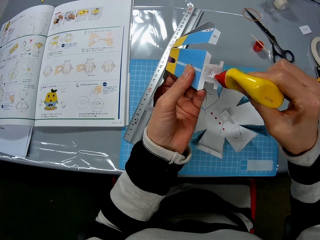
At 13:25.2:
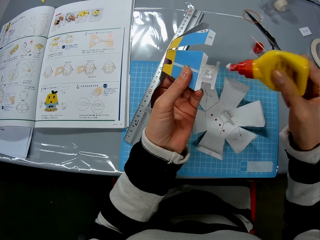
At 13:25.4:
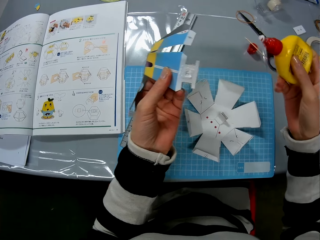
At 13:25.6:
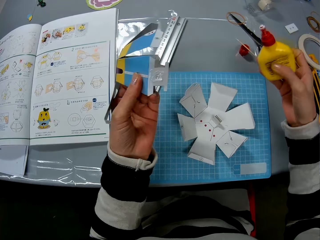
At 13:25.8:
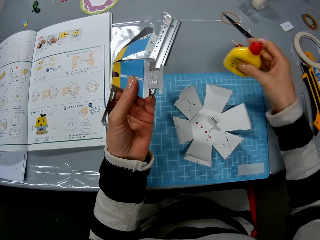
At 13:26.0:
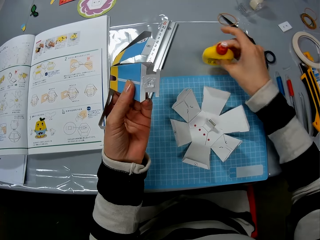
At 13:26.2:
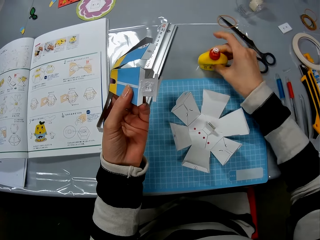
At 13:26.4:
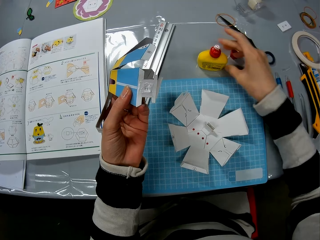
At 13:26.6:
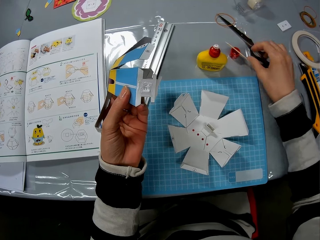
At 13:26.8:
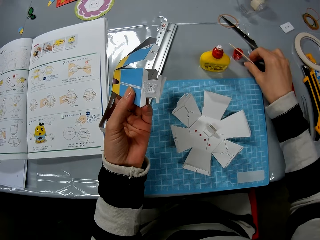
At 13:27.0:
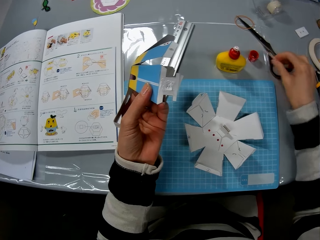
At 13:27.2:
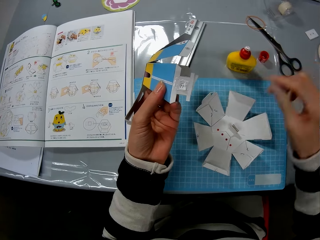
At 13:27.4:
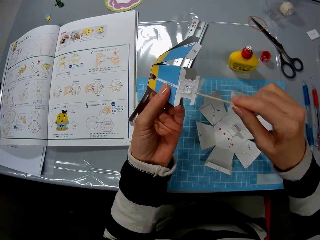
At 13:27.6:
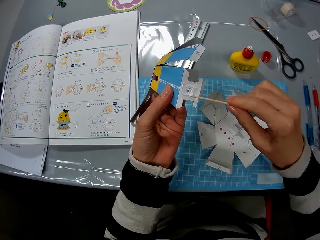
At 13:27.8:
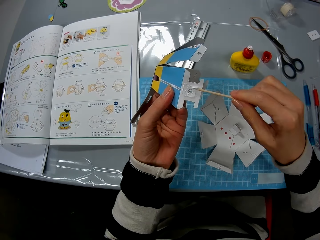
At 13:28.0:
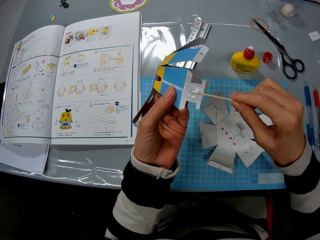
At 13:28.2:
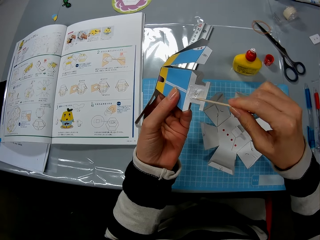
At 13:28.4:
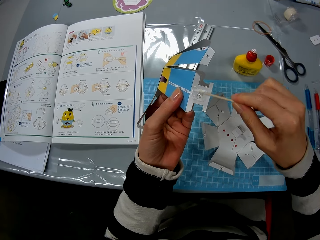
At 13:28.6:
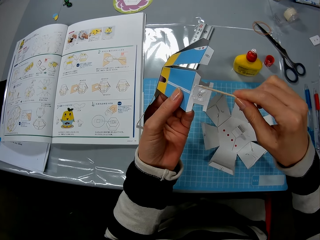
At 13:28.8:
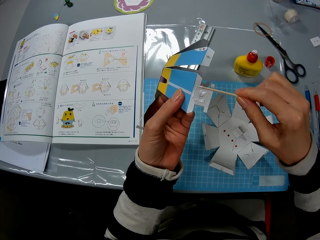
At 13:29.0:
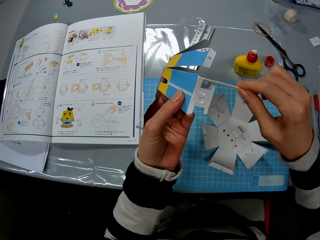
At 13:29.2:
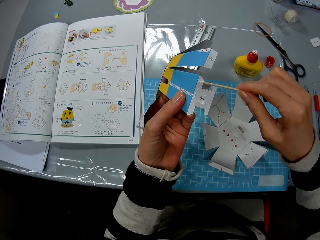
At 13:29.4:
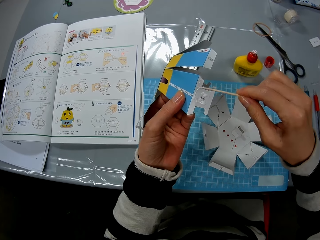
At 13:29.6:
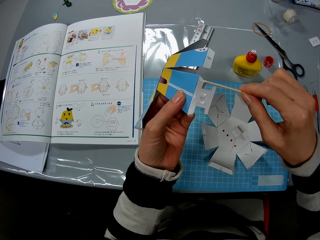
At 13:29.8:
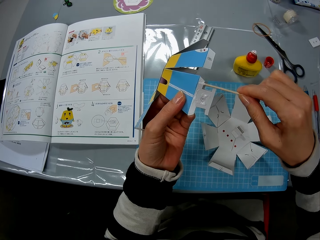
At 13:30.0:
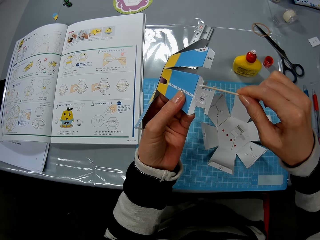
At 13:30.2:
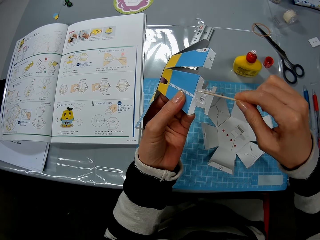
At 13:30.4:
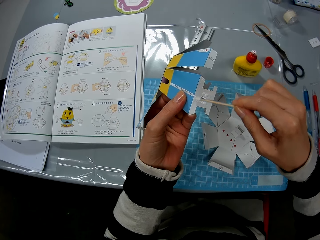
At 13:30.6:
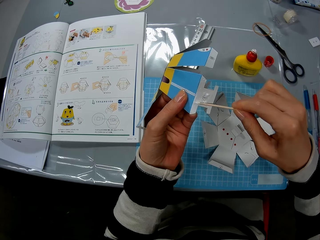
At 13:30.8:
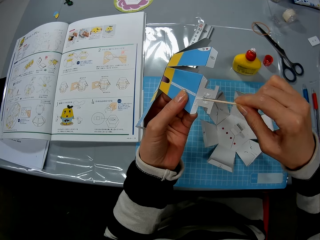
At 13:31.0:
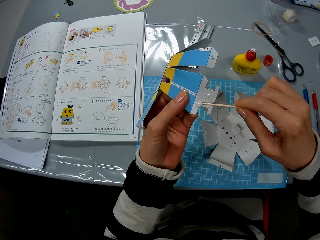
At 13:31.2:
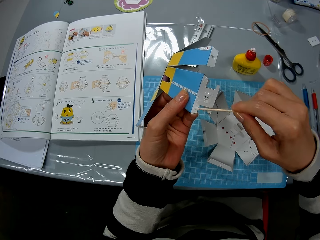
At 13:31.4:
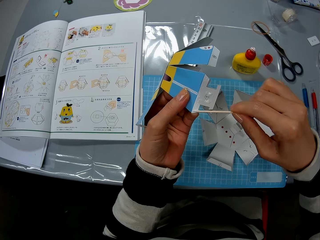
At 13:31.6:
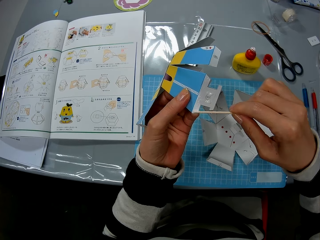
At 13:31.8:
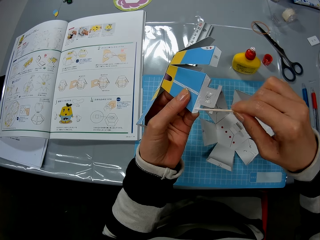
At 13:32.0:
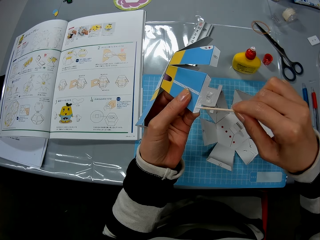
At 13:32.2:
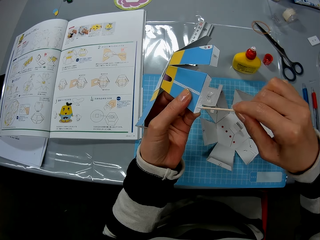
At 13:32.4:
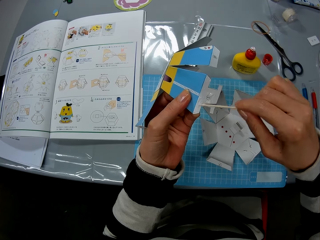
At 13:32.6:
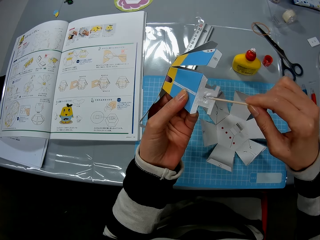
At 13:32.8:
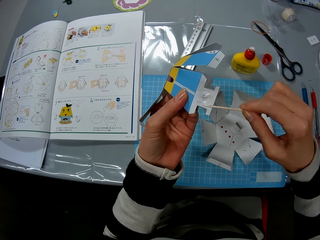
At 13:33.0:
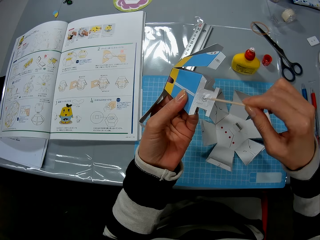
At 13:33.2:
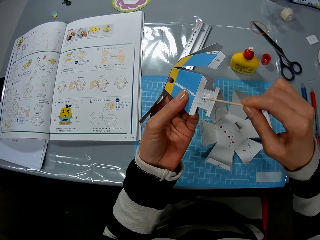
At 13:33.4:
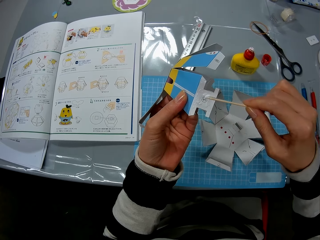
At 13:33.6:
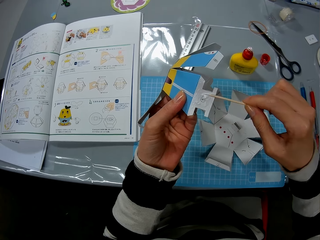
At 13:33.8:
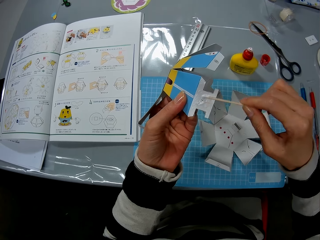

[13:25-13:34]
The camera wearer puts the glue on the table. They pick up a stick from the bottle top. They use the stick to spread glue on the paper.

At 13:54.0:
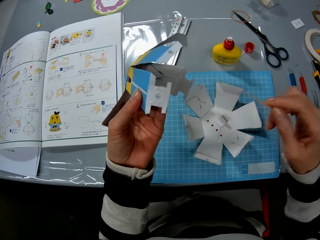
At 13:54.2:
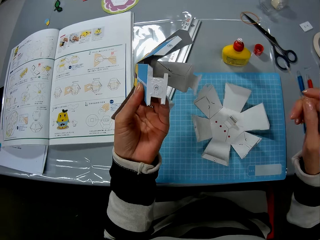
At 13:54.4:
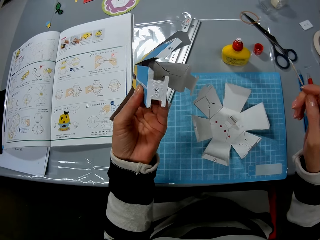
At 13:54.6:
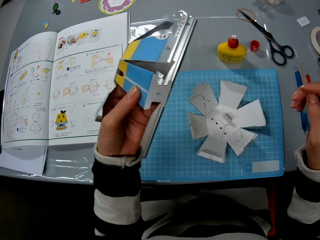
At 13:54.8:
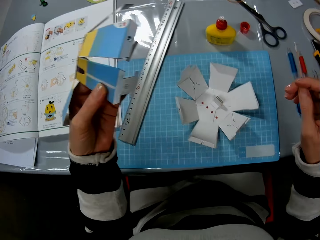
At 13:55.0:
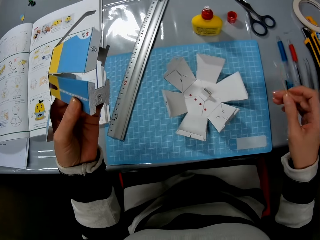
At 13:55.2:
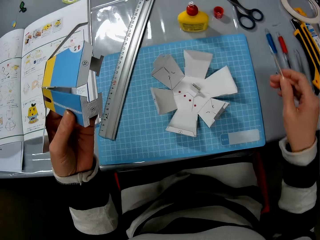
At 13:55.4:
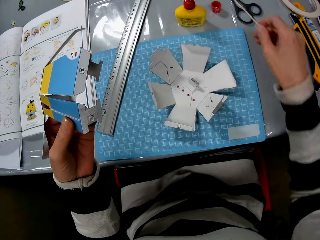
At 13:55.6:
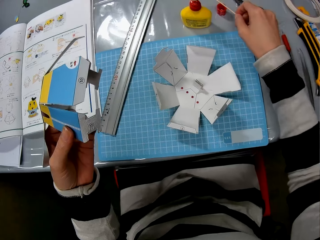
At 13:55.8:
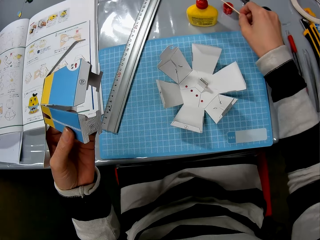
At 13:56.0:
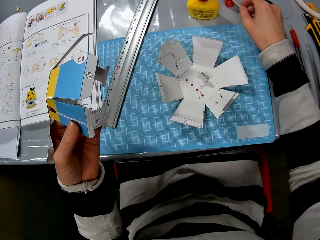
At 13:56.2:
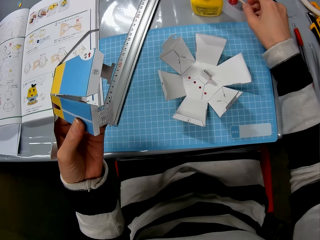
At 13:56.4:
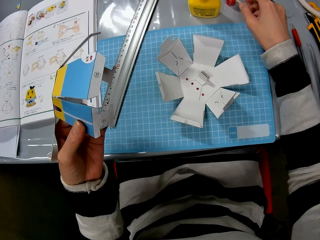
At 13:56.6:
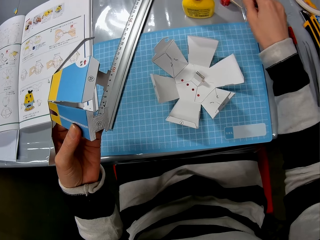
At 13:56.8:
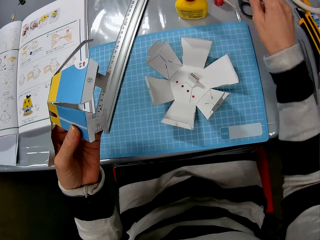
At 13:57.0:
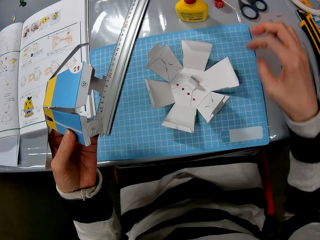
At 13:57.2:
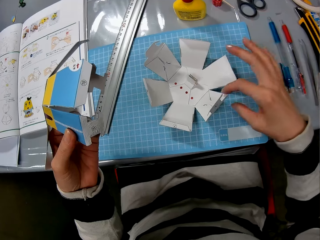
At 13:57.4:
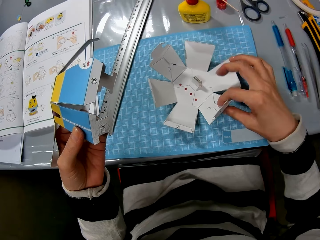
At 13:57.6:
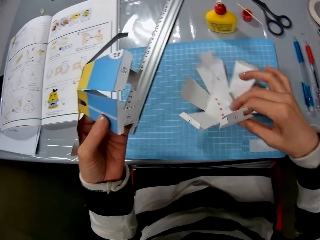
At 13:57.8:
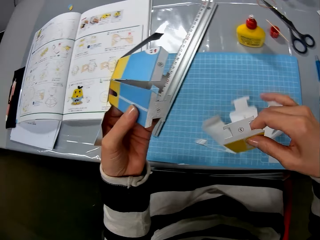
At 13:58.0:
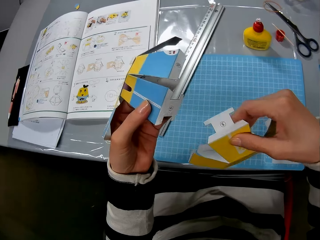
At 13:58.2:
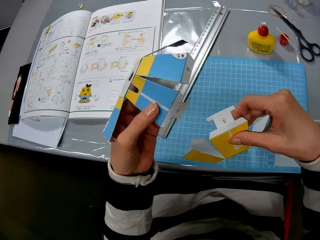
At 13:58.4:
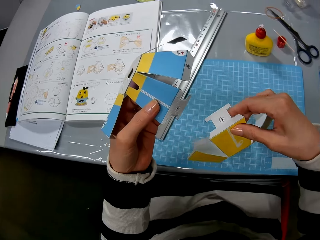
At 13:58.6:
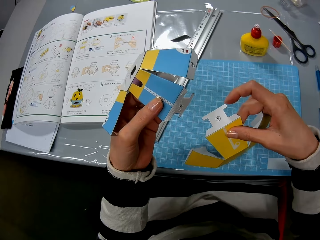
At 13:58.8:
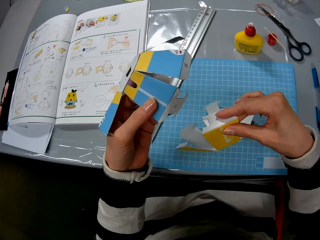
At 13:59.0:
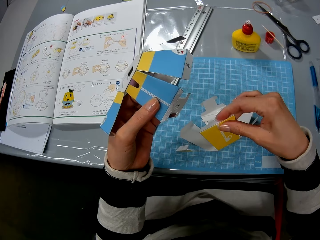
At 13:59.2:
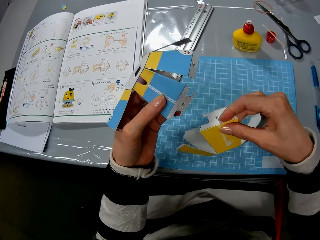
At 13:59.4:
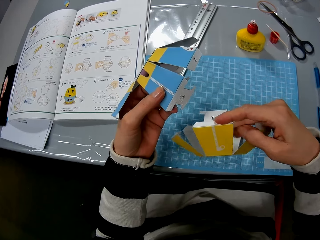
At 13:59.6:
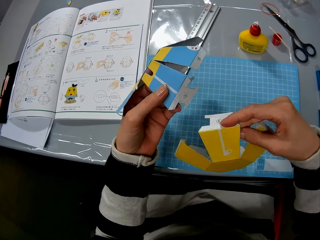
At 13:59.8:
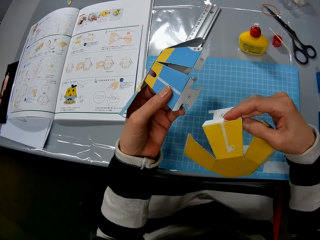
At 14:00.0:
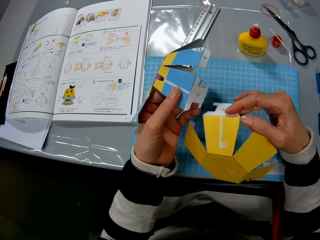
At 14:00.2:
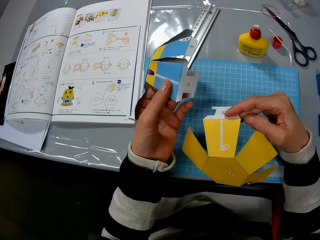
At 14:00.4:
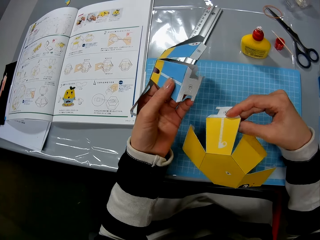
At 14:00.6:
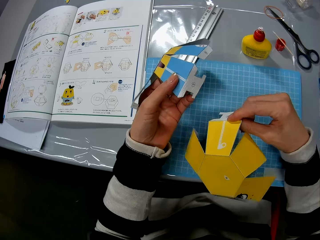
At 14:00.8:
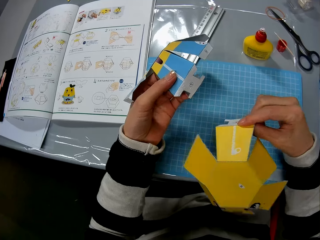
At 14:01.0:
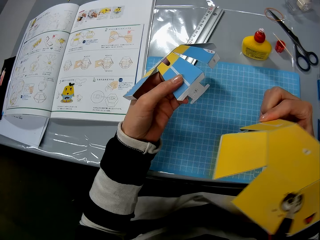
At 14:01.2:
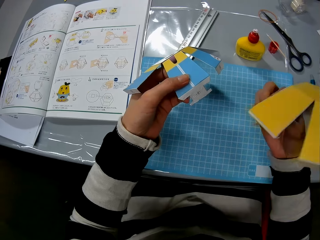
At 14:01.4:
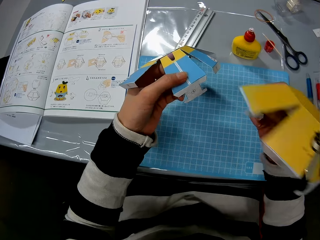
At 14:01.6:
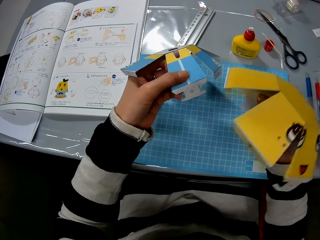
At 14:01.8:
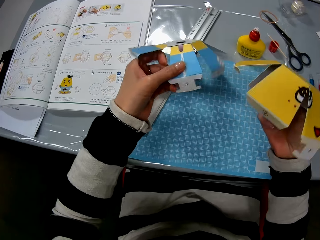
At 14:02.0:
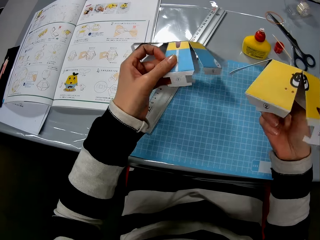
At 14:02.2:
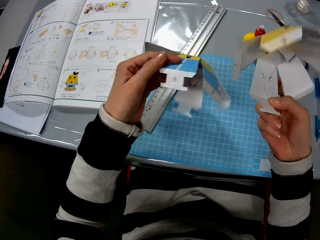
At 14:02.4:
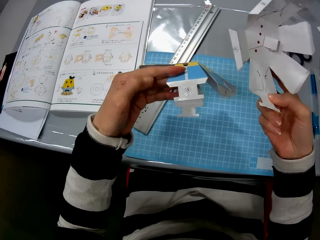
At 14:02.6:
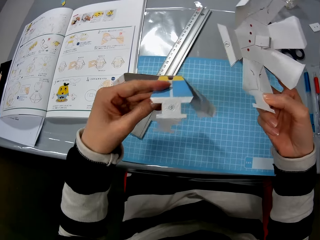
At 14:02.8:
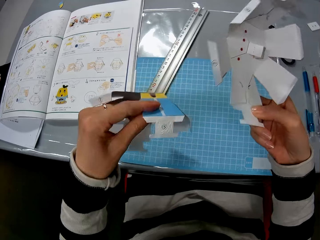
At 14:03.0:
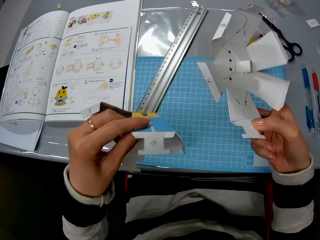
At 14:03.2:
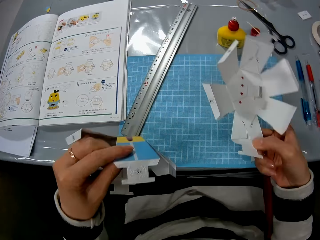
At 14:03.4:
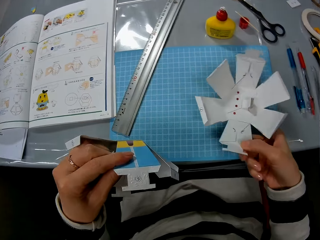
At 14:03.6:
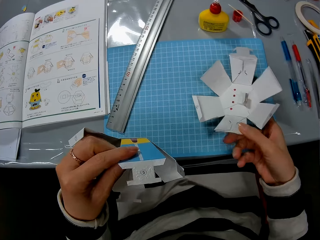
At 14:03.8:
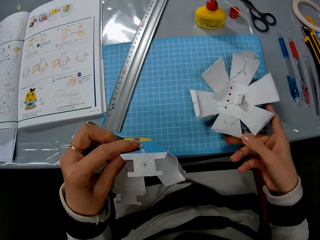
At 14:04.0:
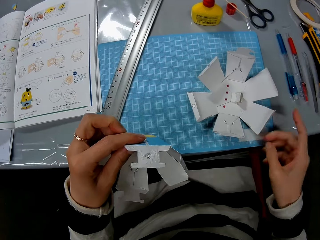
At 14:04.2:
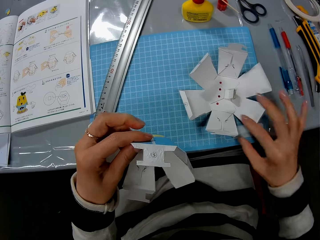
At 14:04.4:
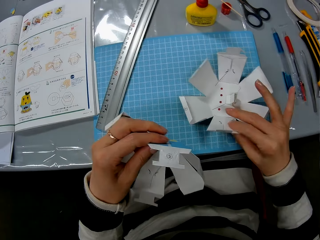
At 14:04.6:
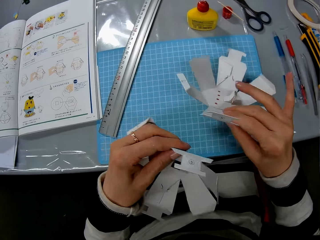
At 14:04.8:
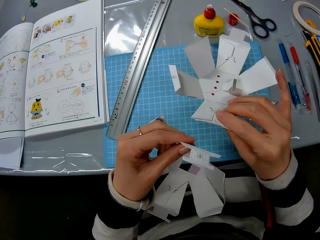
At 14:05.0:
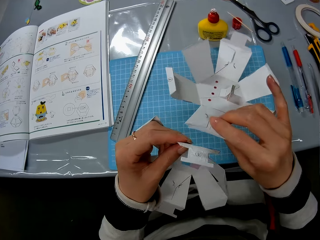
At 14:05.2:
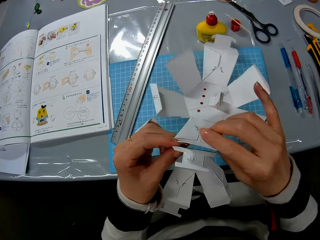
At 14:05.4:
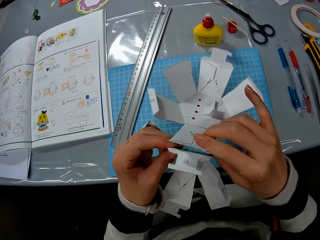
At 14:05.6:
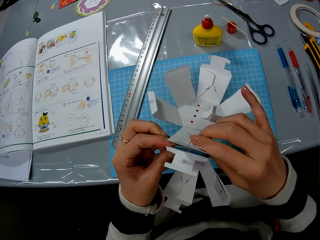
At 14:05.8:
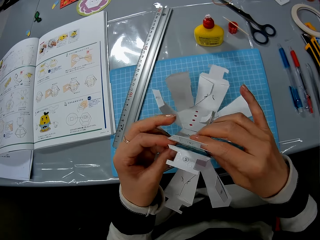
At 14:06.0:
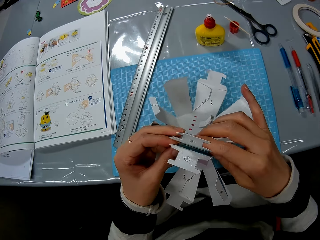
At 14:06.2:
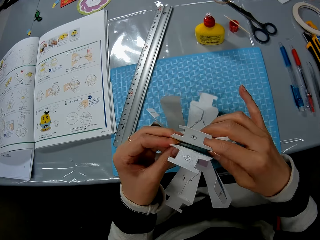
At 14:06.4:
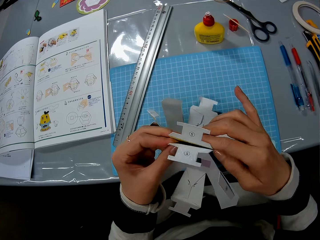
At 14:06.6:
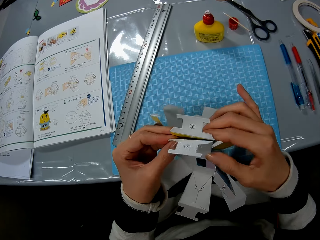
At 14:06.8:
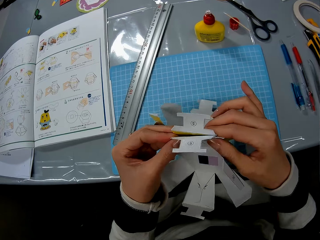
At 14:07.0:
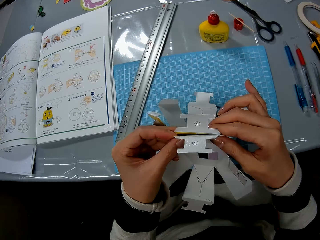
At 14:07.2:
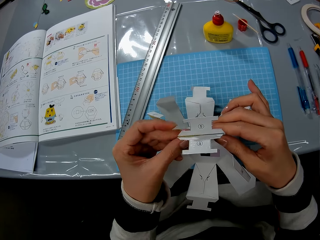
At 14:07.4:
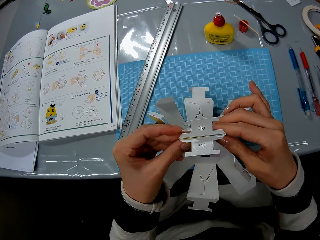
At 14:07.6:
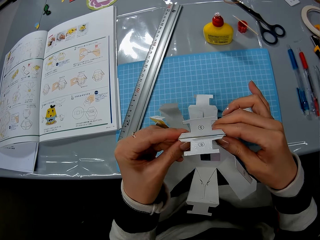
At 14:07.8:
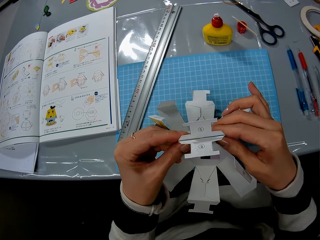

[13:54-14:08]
The camera wearer puts the wood craft stick on the lid. They pick up a paper craft or decoration from the table. They hold the decoration. They put the decoration on the cutting mat and hold the decoration. They pick up the paper craft. They fix the decoration.
